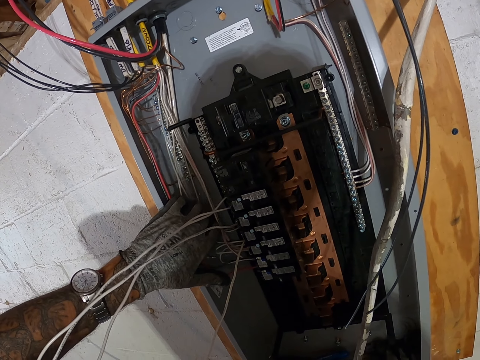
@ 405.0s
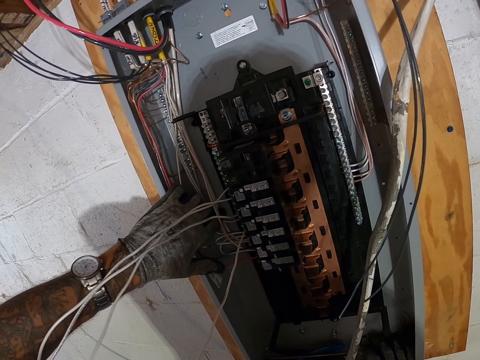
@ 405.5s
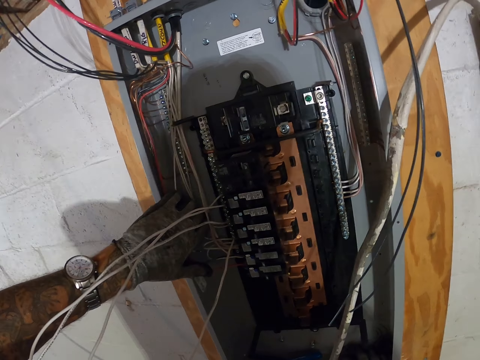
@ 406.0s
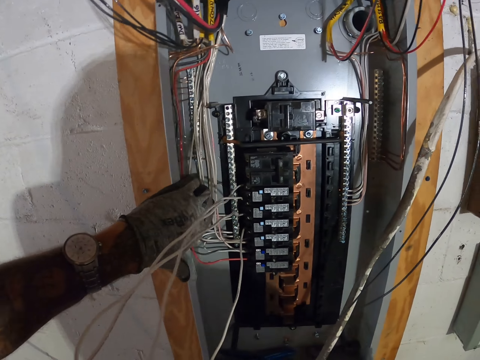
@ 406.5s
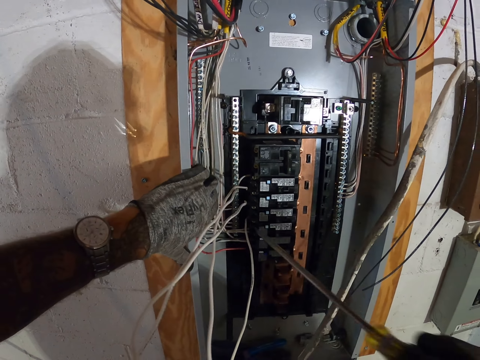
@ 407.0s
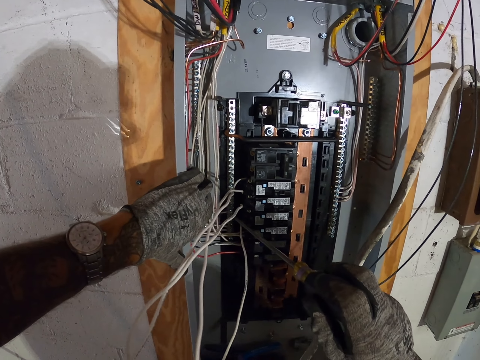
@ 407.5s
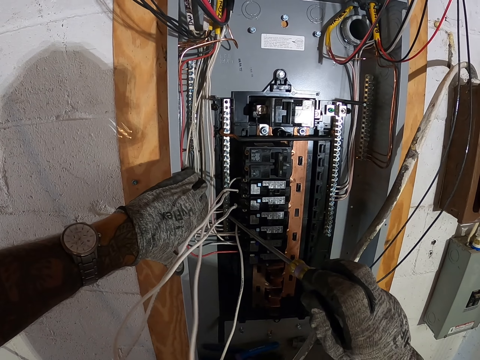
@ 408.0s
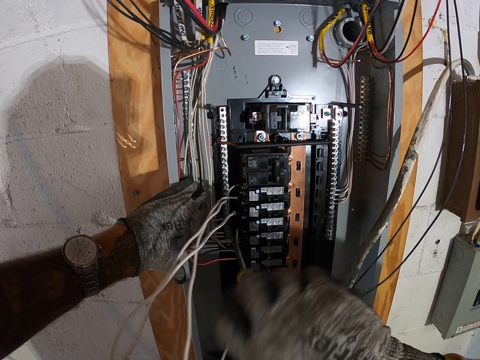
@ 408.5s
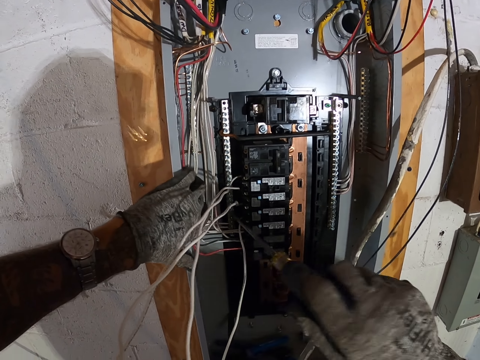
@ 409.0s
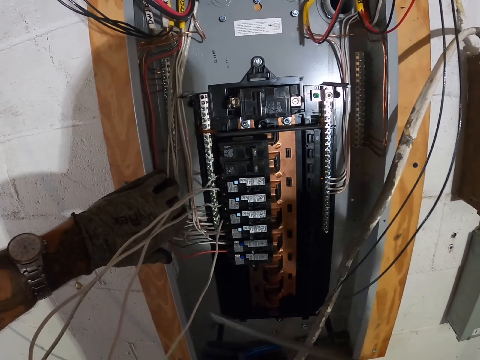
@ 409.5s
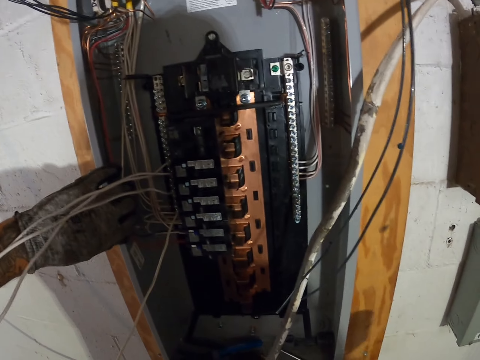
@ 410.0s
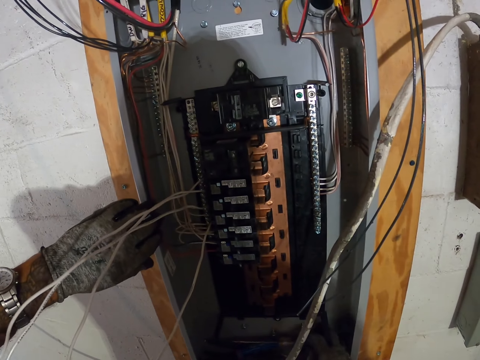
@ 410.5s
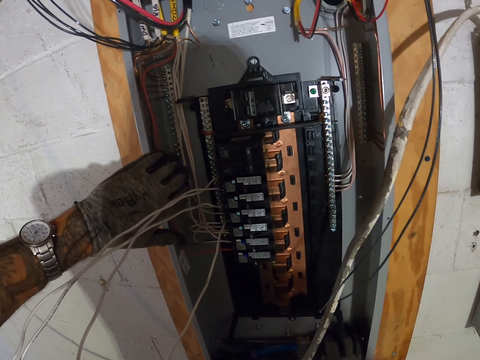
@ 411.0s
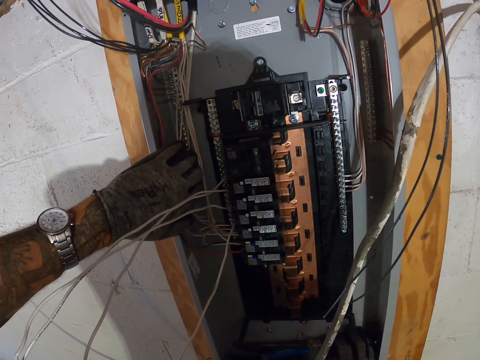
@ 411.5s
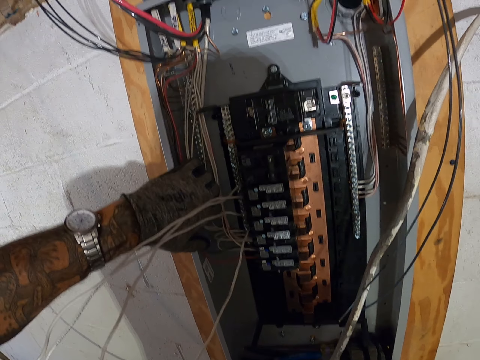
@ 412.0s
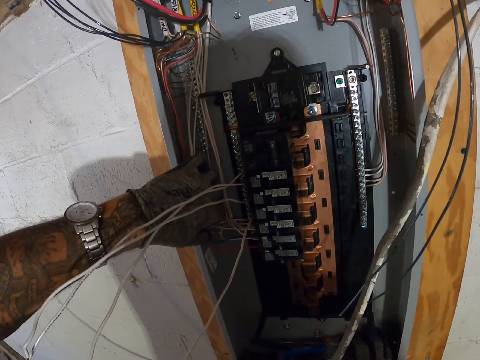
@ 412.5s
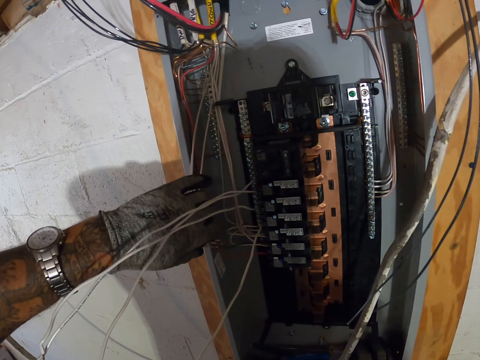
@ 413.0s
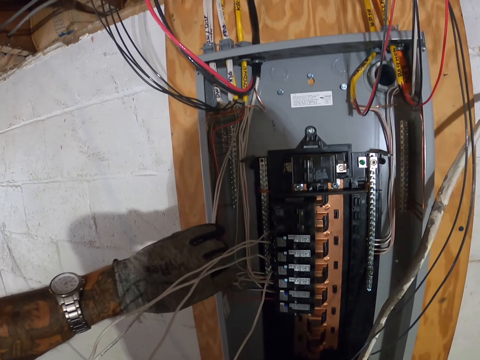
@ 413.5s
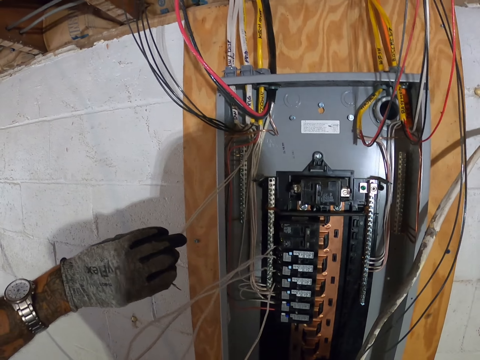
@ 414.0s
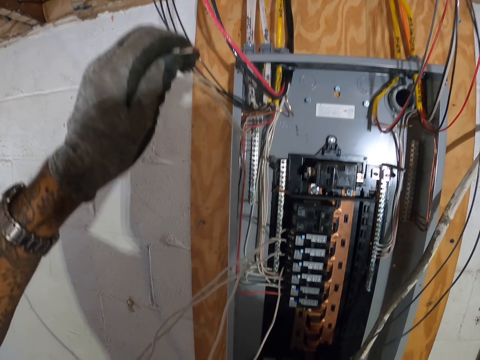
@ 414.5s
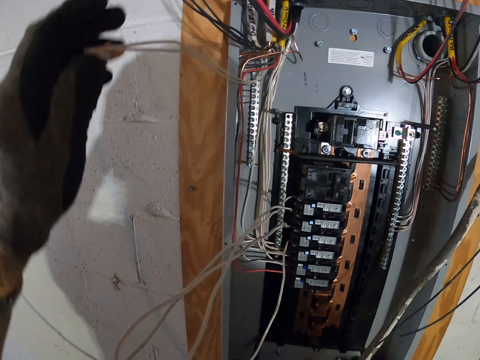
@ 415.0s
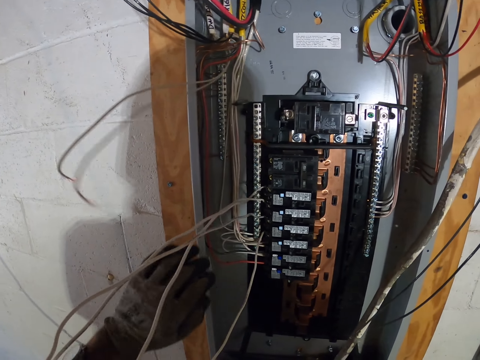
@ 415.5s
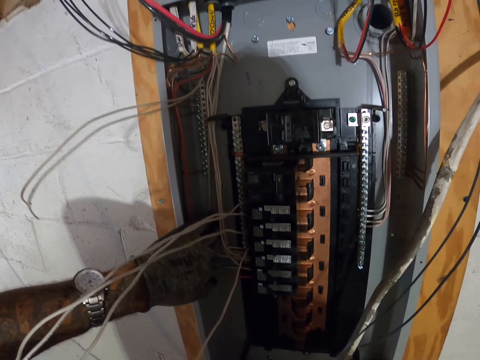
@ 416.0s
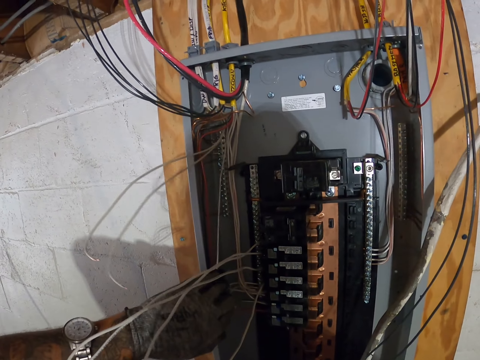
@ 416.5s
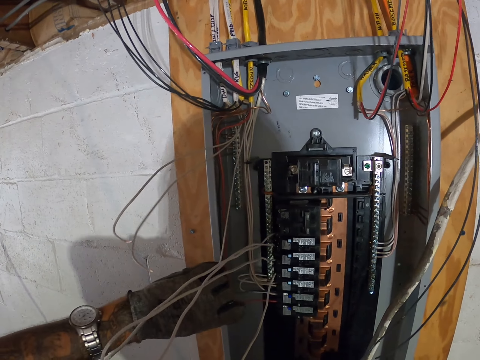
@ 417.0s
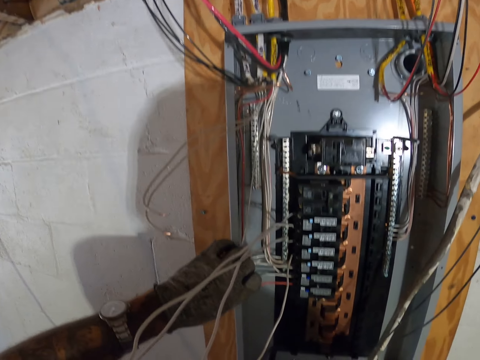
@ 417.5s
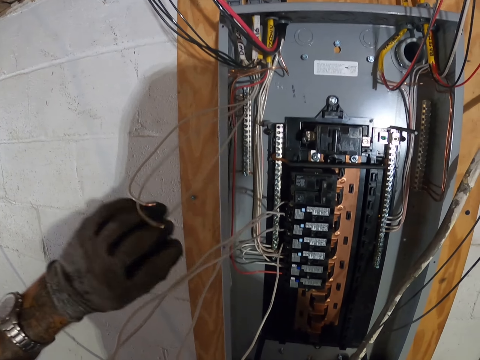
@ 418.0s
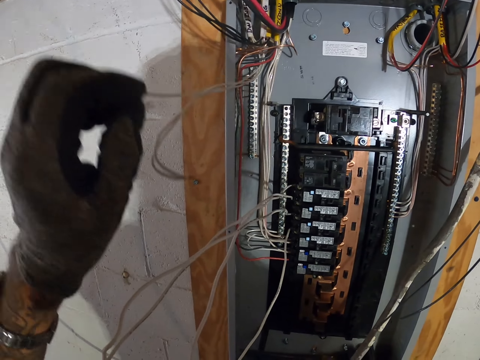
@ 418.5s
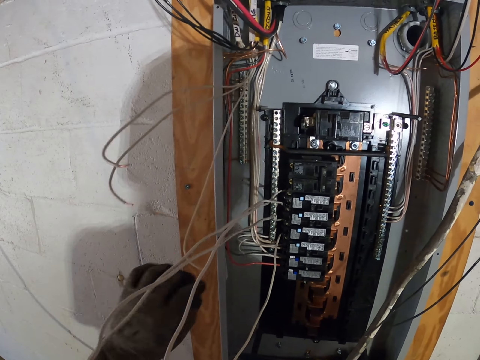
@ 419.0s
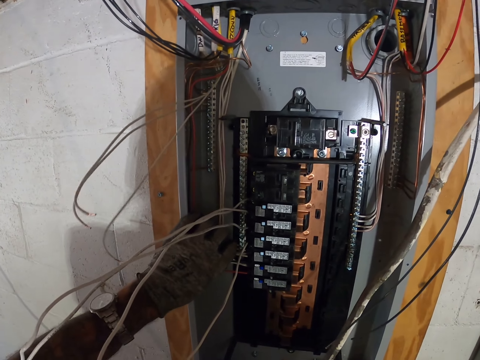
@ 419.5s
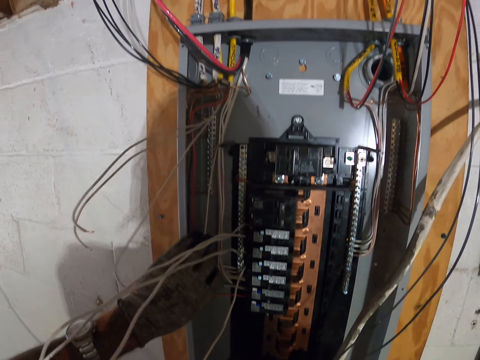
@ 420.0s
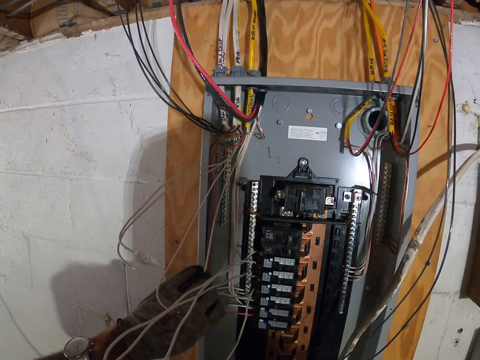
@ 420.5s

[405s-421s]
The camera wearer removes the white cables from the neutral bar.

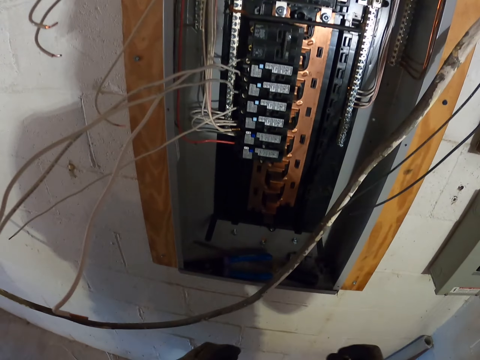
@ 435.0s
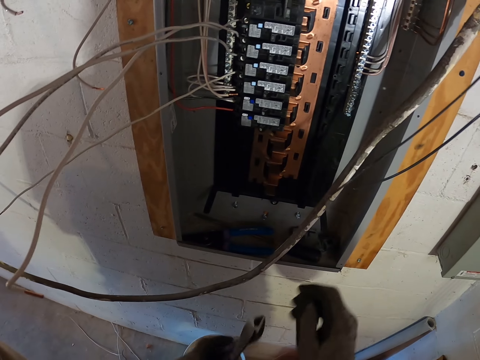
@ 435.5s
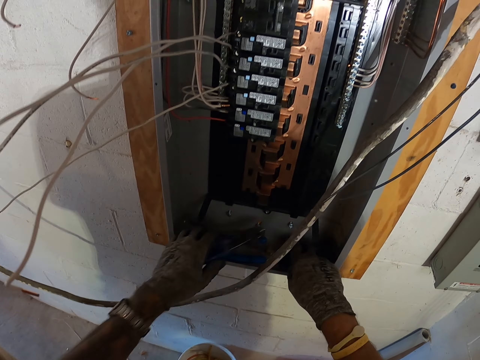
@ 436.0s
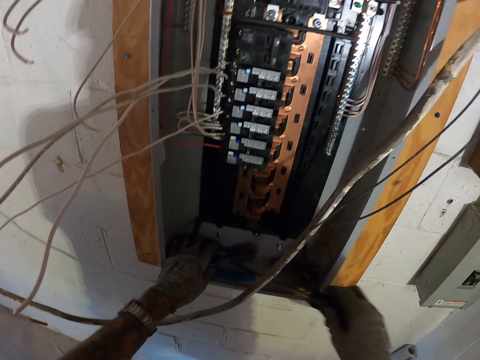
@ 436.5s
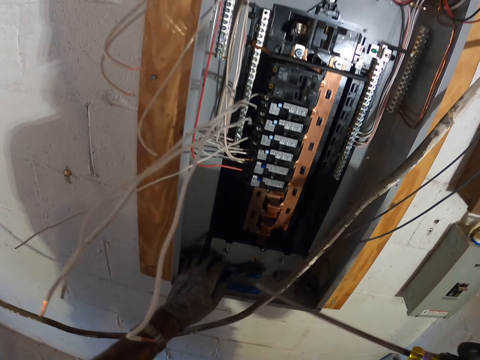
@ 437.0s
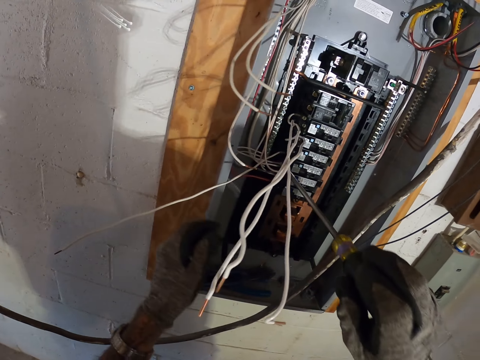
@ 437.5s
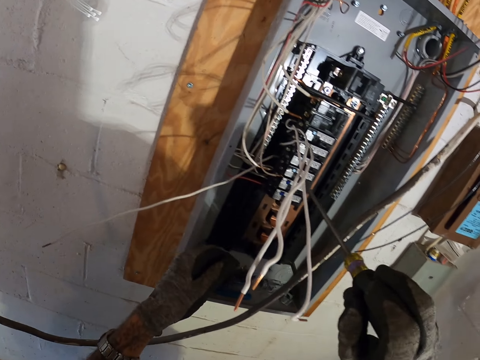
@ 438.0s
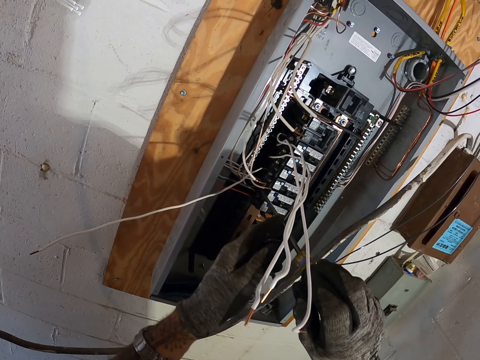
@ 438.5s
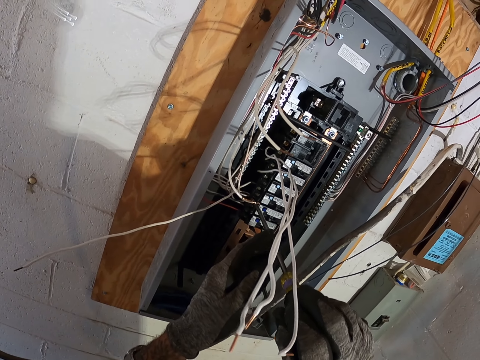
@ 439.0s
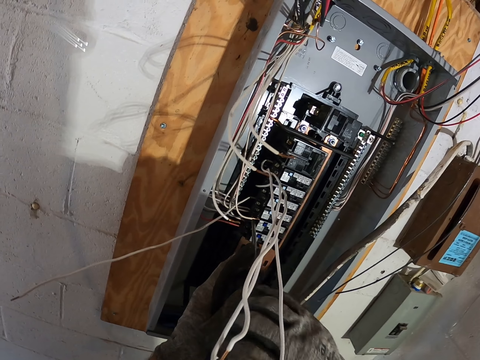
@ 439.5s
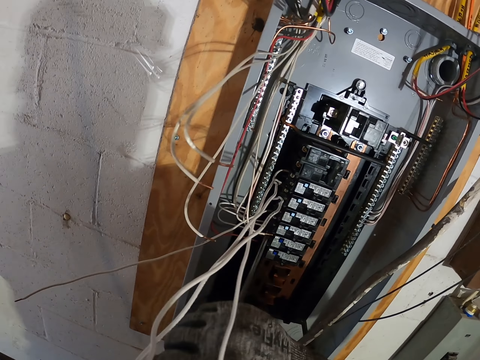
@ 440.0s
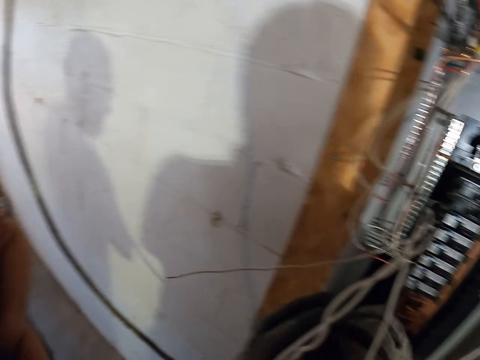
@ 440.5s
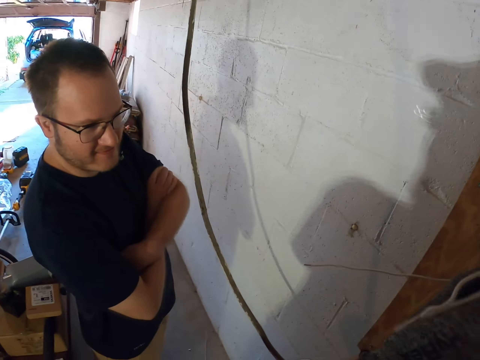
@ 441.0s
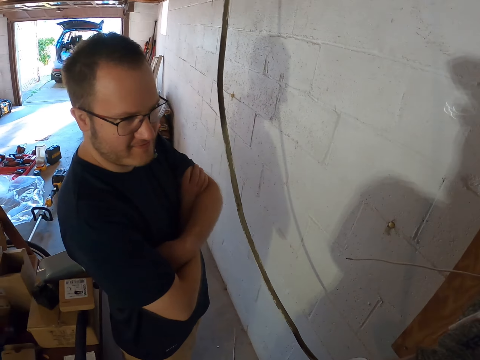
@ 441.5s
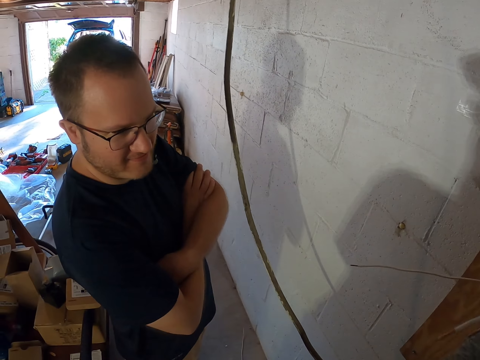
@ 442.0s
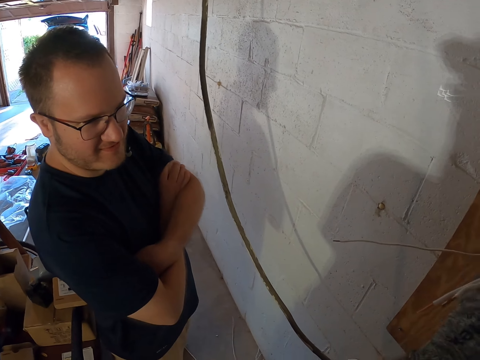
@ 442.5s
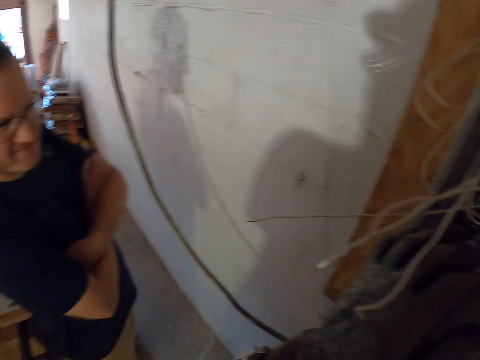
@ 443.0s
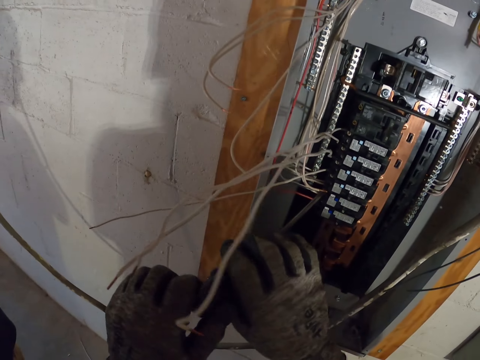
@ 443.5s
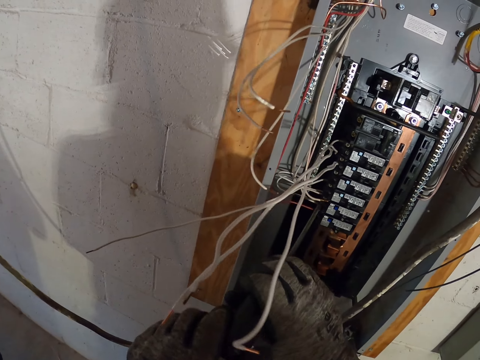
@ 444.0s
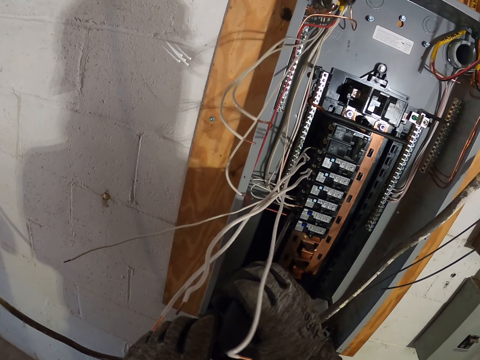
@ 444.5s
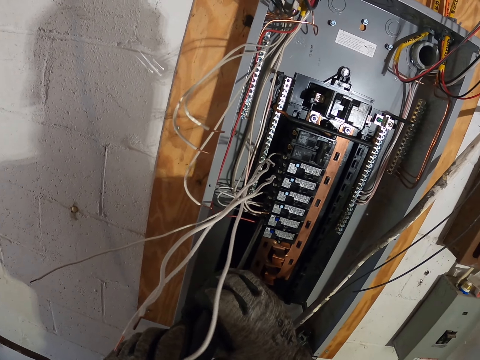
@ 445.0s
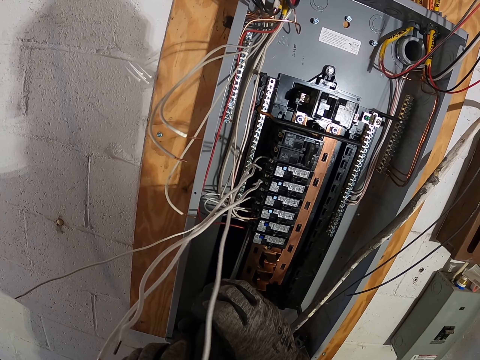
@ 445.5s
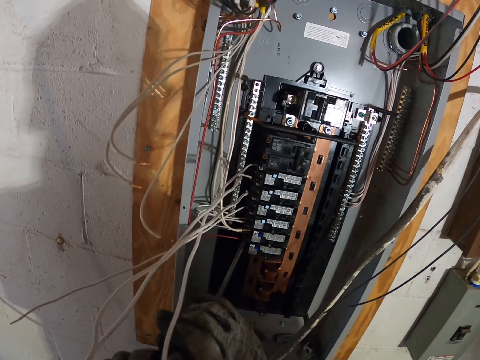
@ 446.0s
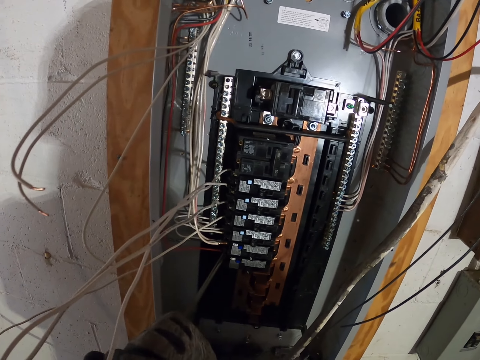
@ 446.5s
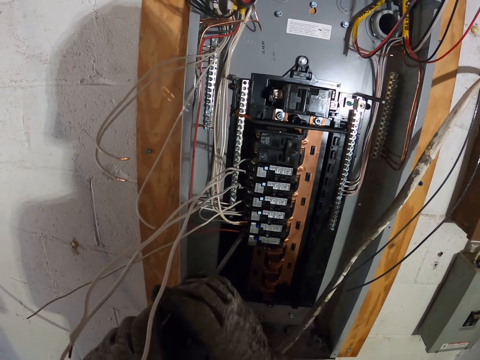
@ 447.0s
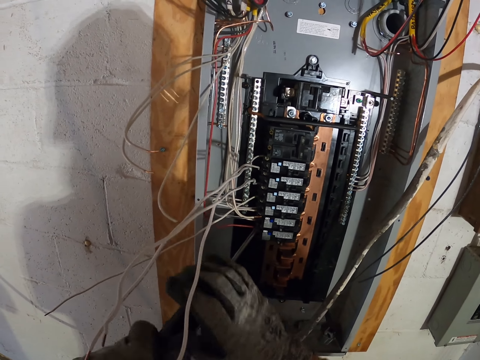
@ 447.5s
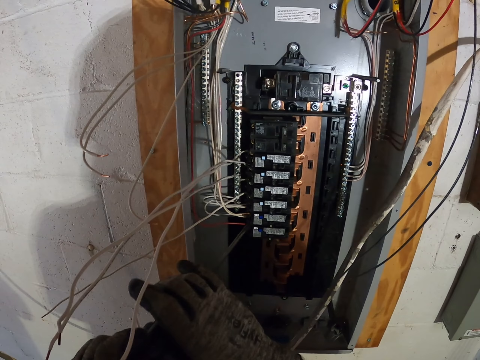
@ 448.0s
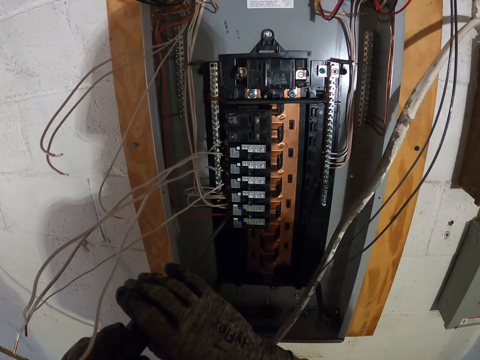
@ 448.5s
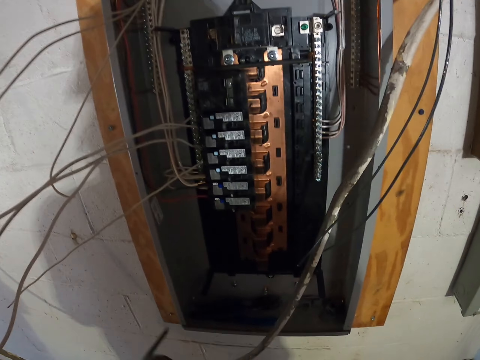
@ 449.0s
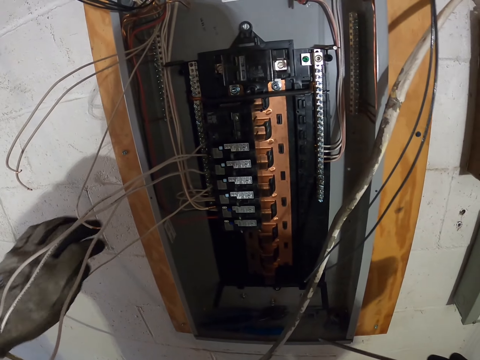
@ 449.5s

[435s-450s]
The camera wearer takes the screwdriver on the box panel. They fix wires with the screwdriver on the box panel. They unscrew white cables in the neutral bar.
